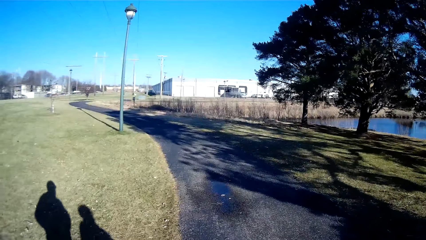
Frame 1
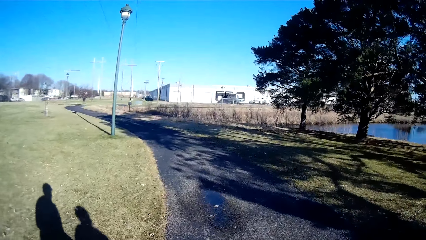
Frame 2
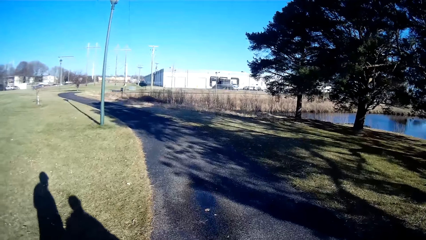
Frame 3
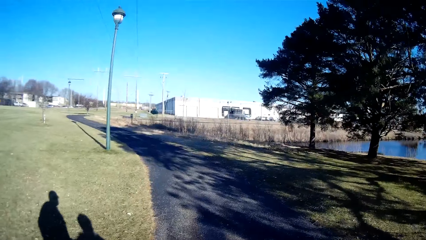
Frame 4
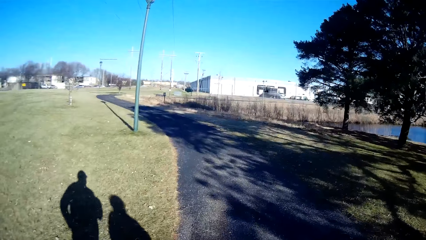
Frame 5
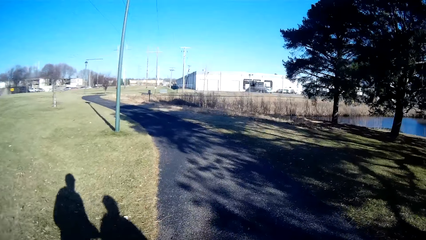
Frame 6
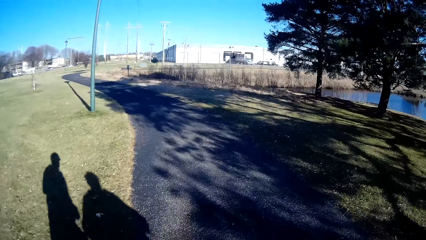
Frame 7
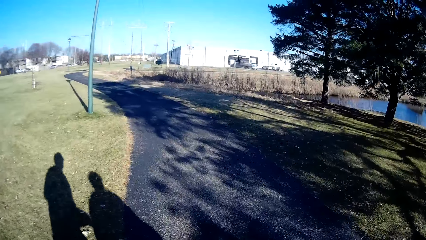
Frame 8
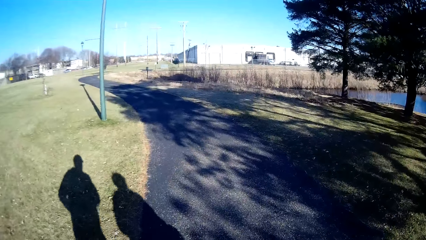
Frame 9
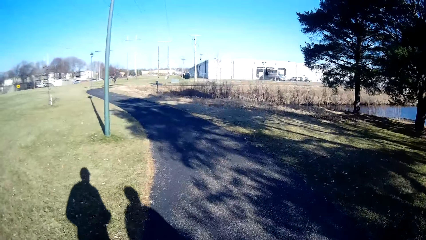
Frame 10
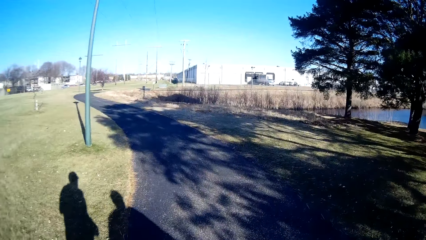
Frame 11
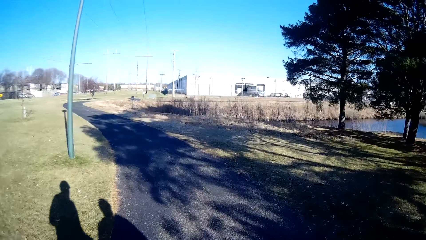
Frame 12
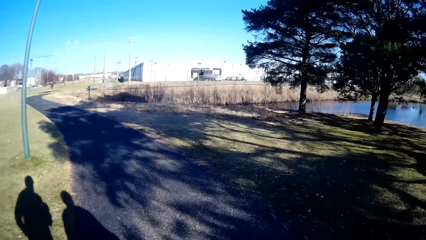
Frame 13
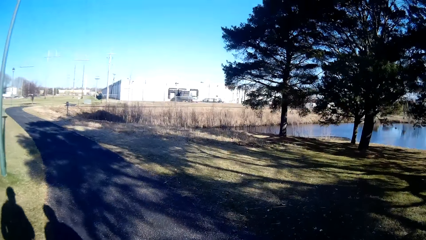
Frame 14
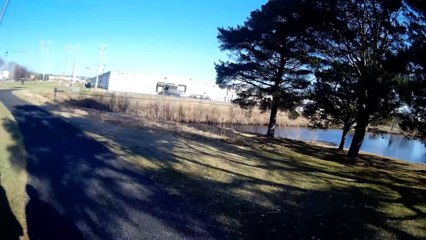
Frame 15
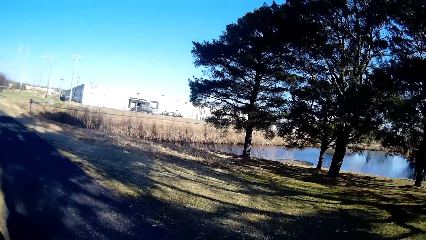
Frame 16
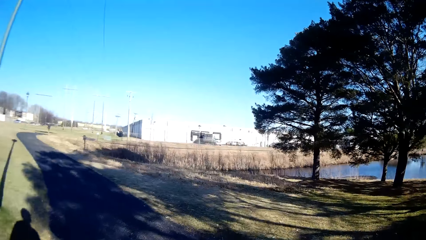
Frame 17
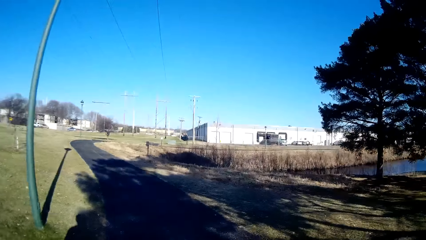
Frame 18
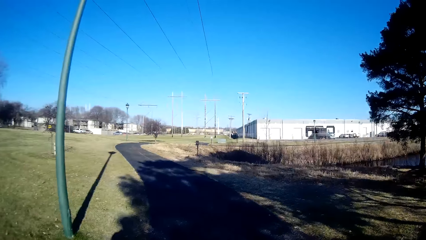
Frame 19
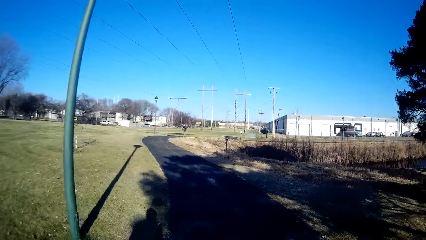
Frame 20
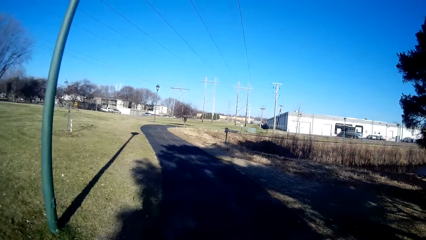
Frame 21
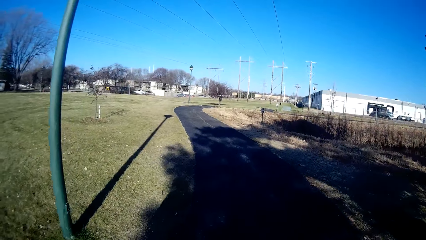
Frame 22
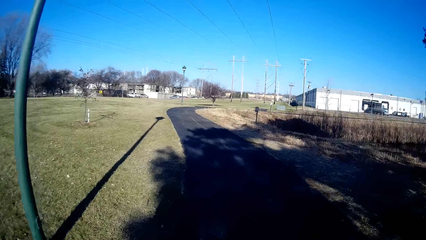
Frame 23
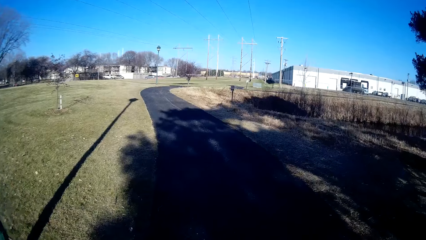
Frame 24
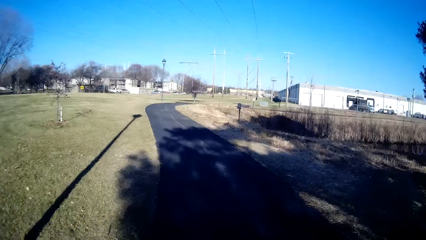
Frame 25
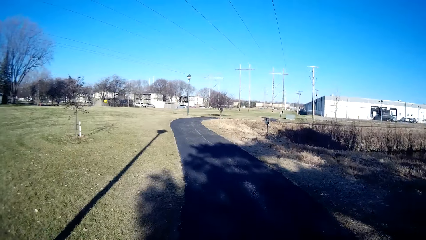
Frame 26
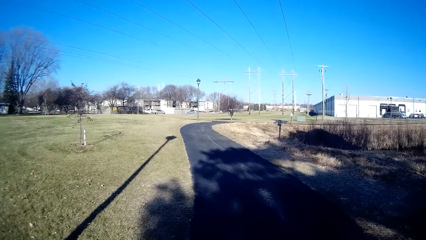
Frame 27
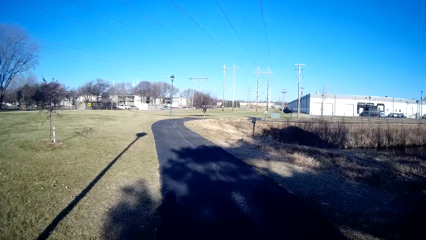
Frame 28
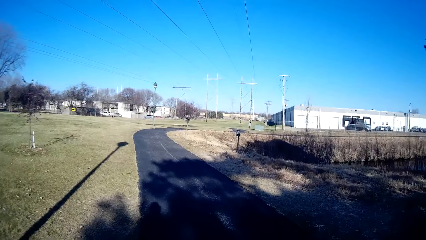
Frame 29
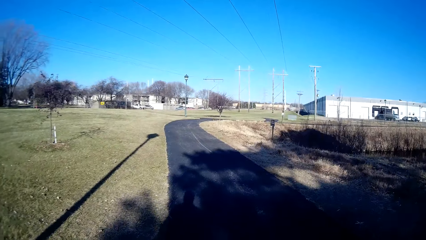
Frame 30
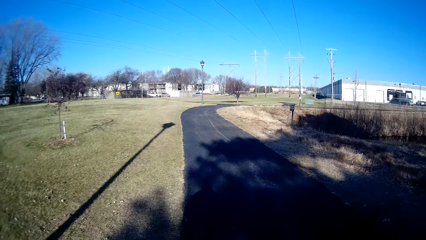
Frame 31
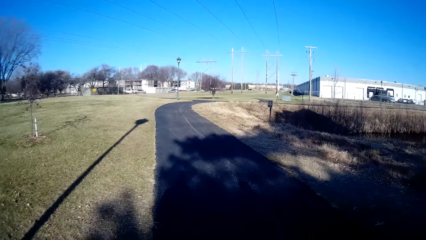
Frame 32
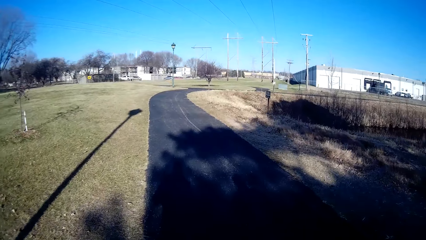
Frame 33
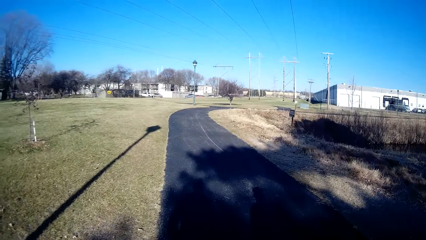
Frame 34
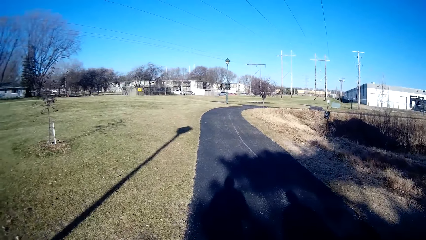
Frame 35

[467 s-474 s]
The camera wearer jogs left.

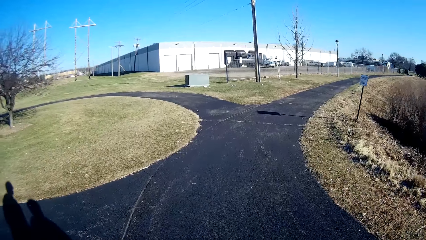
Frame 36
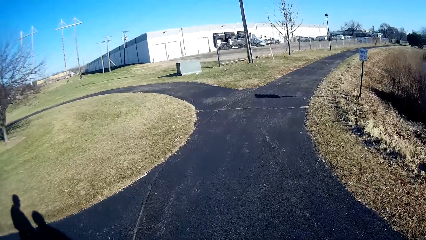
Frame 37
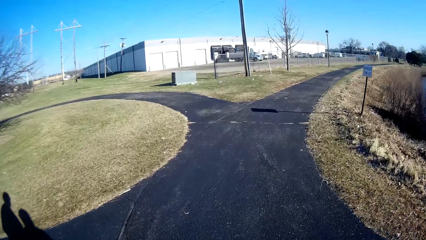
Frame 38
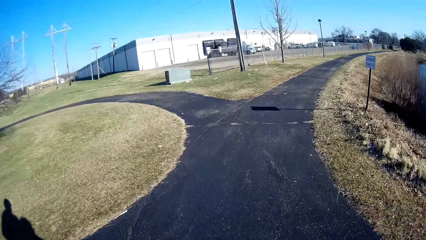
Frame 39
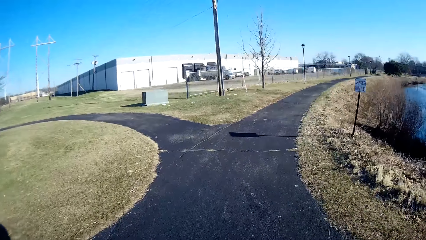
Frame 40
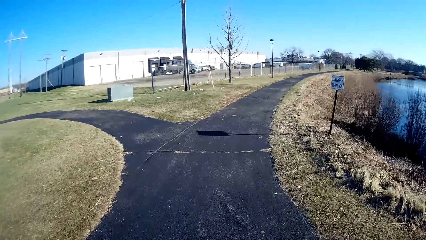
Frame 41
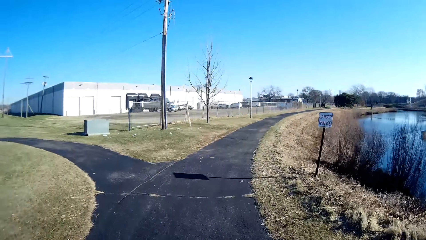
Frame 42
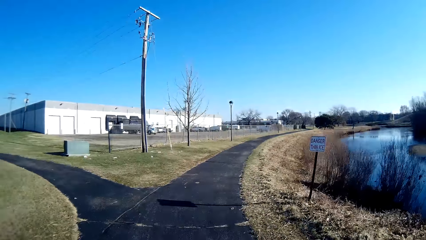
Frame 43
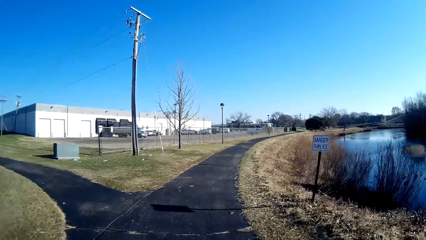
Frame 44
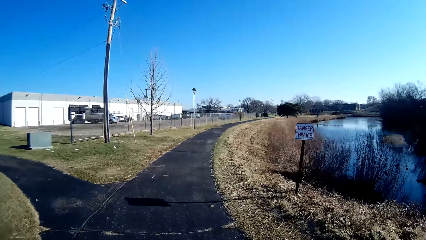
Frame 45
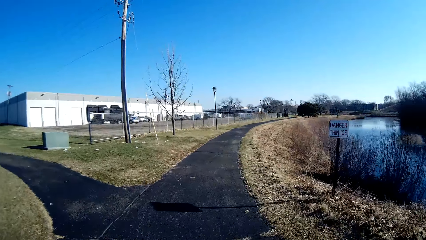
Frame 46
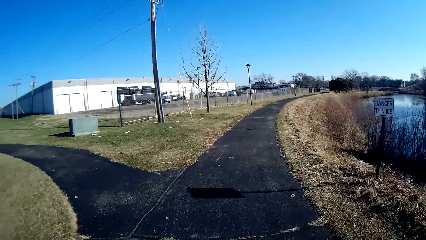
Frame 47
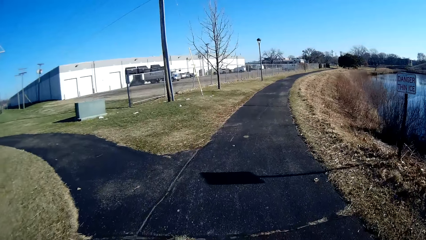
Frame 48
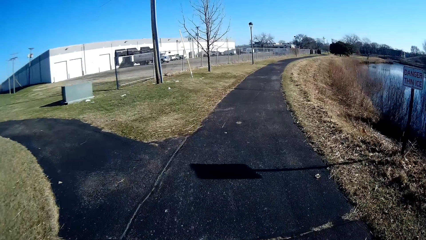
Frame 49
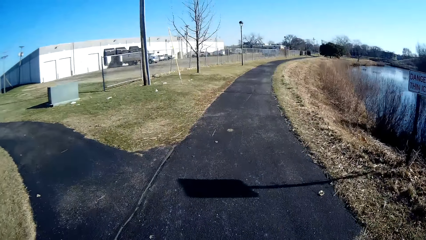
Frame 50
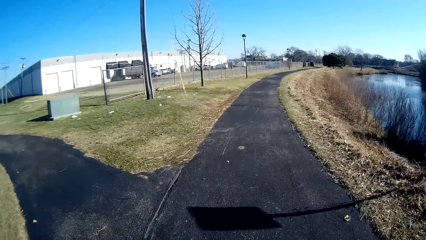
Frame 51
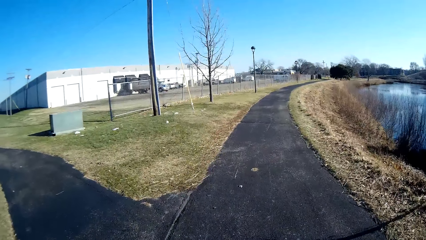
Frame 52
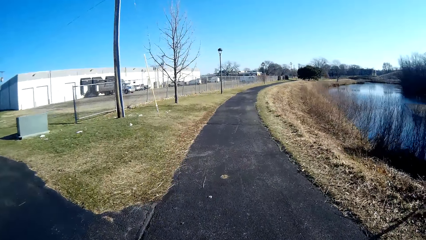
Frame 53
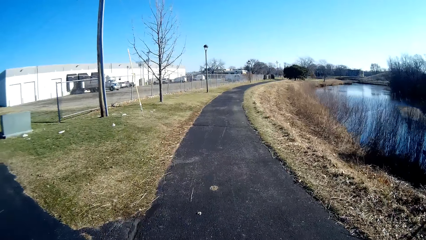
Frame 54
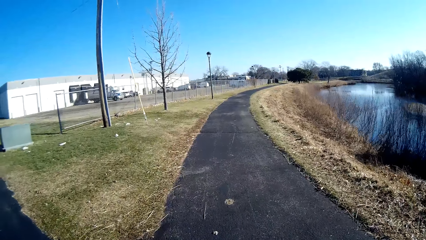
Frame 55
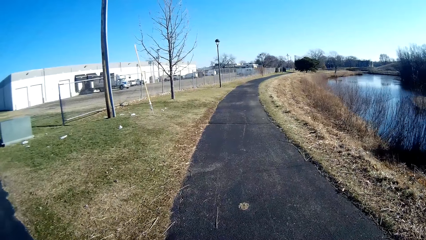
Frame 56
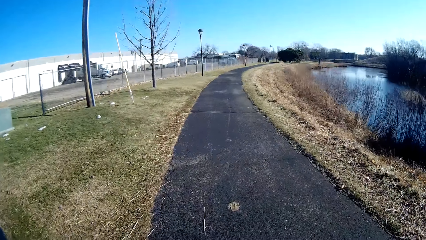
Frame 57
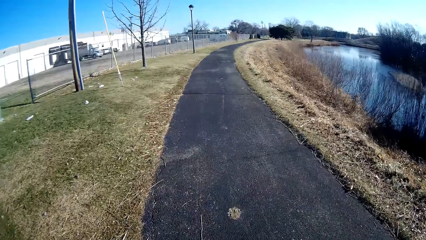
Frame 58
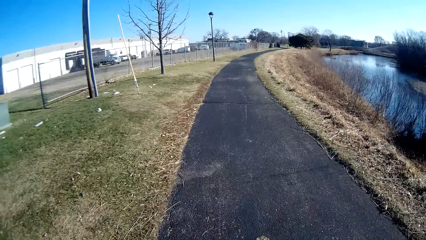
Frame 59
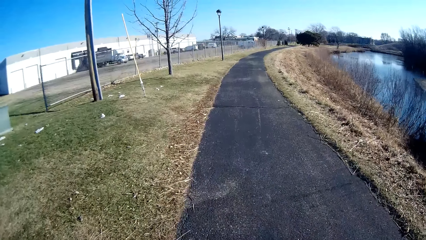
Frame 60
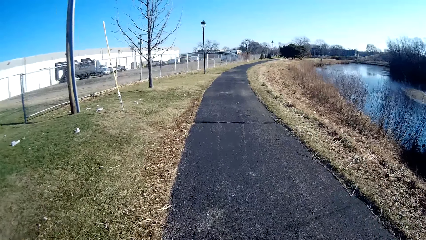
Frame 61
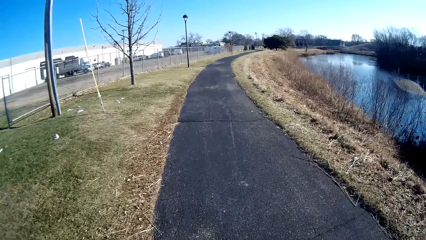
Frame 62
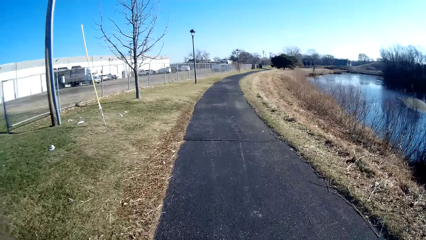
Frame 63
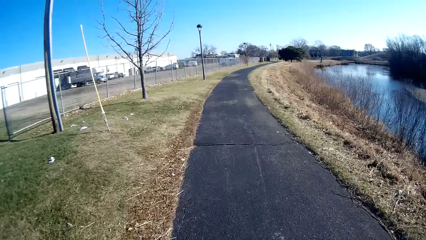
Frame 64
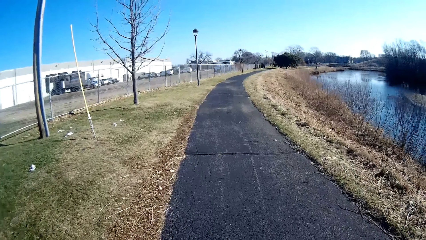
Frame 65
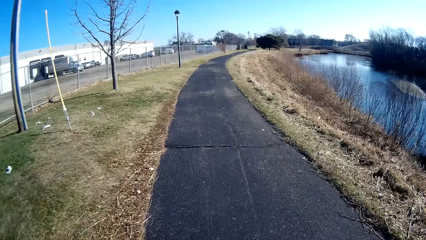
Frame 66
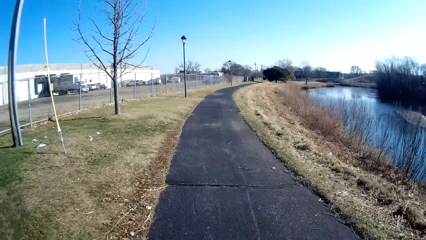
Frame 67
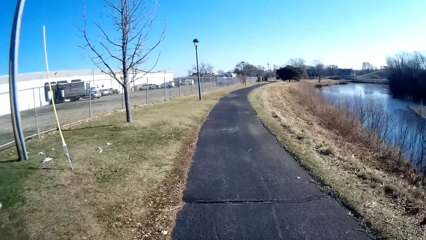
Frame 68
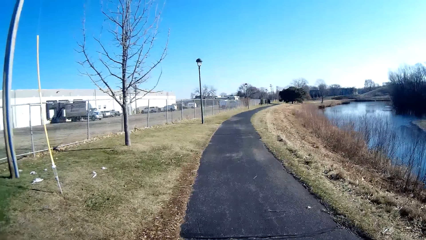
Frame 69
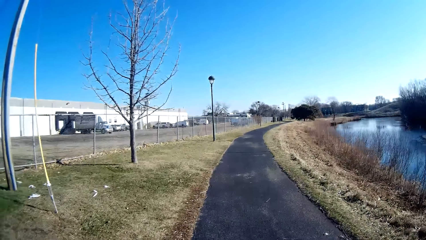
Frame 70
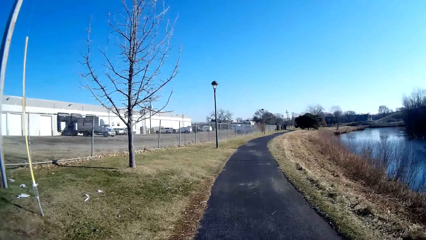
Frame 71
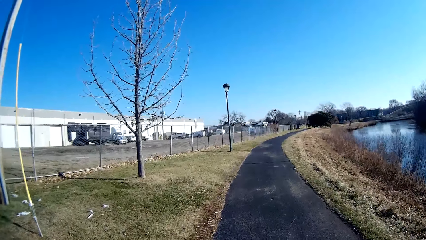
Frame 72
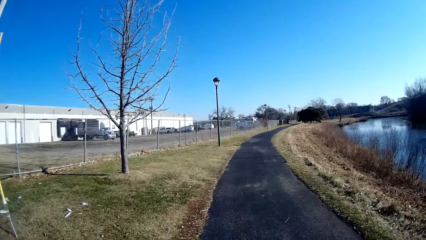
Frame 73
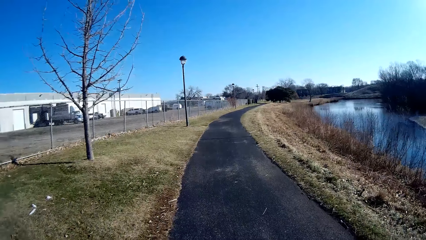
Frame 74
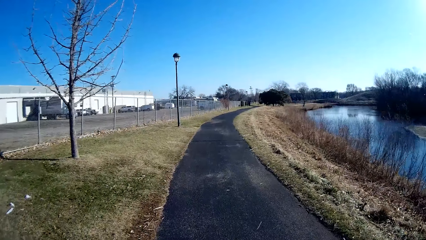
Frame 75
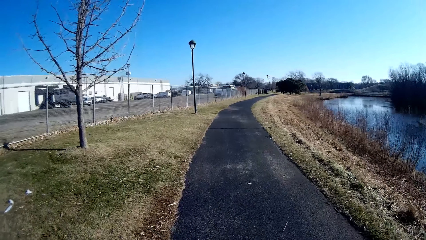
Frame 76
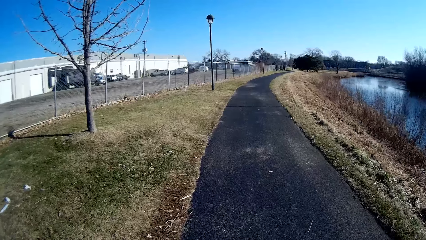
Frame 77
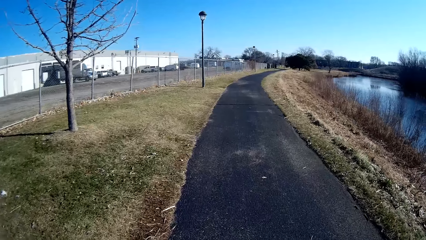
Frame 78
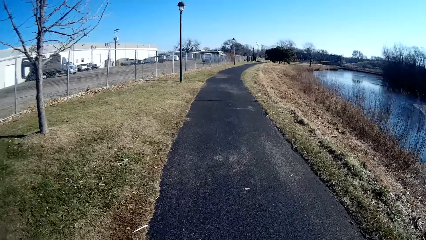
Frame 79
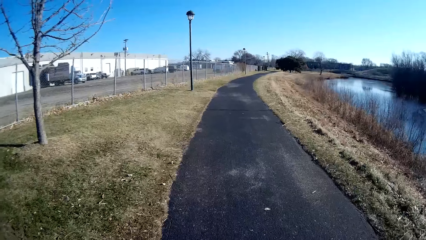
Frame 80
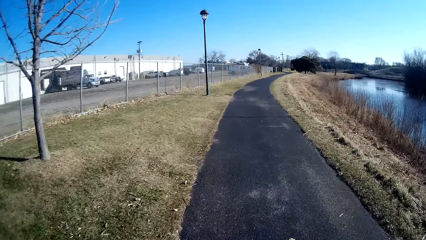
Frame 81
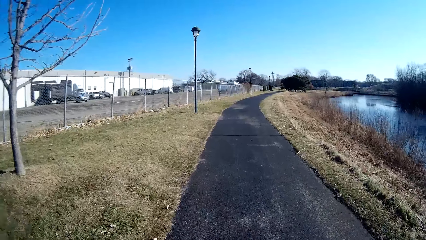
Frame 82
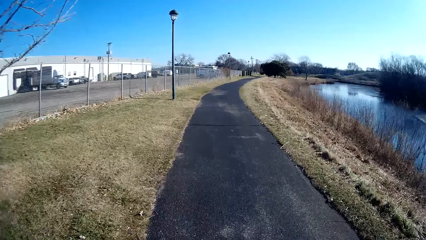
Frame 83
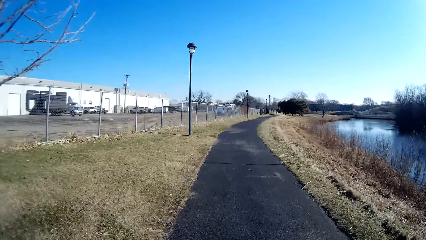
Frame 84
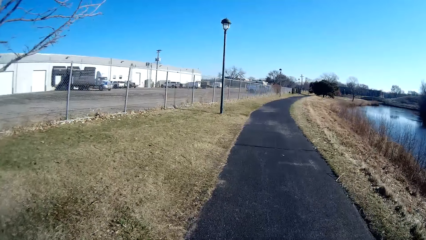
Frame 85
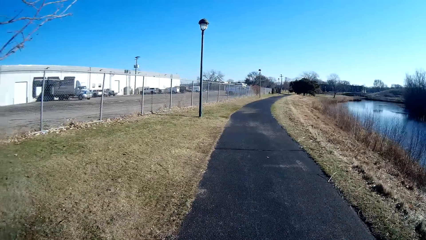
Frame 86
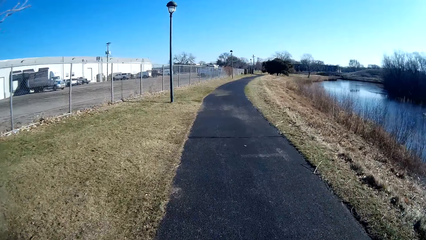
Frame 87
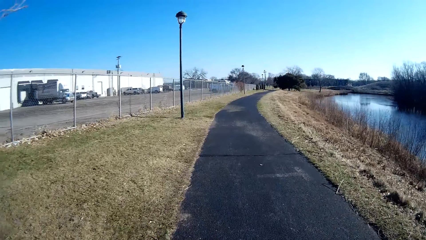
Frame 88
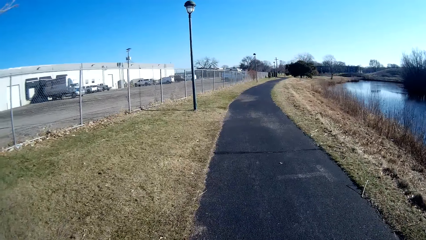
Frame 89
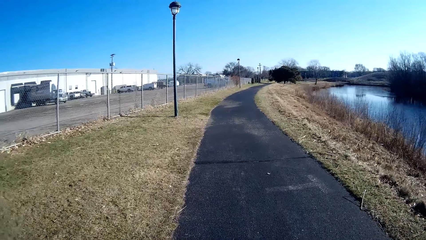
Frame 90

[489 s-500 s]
The camera wearer turns right.
